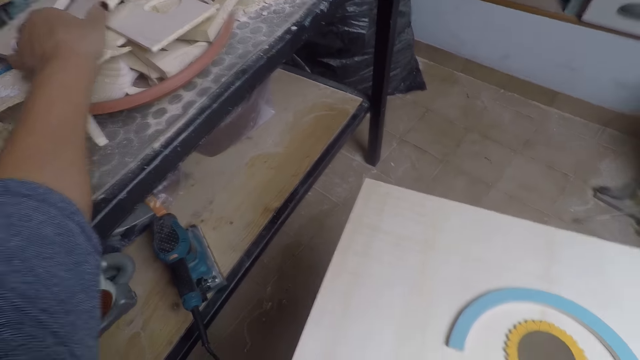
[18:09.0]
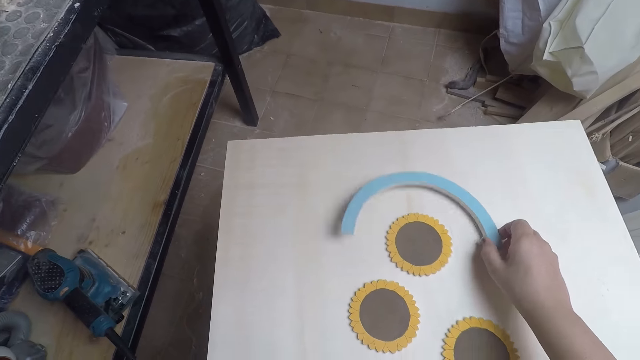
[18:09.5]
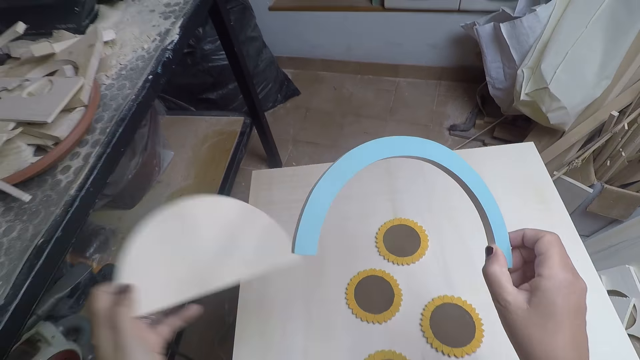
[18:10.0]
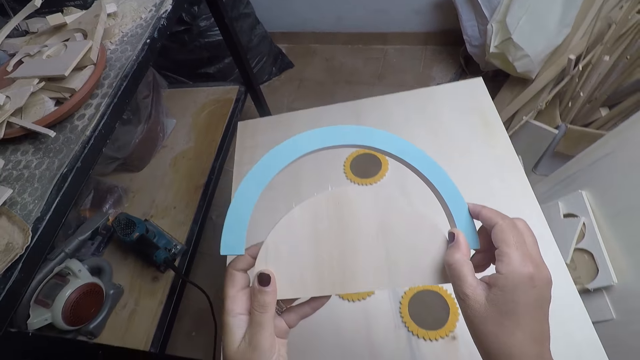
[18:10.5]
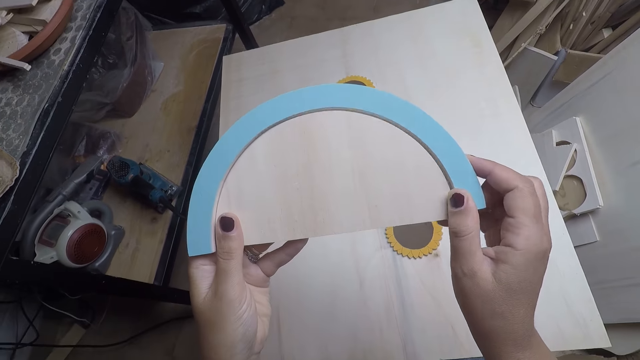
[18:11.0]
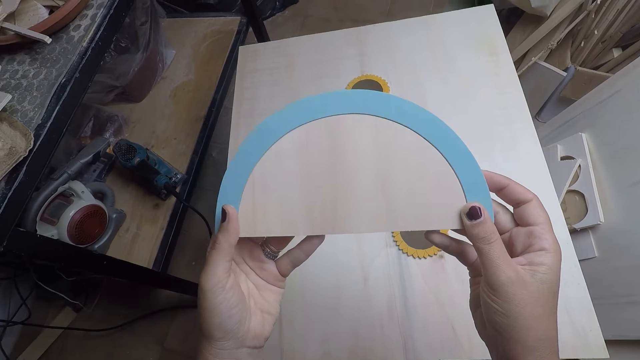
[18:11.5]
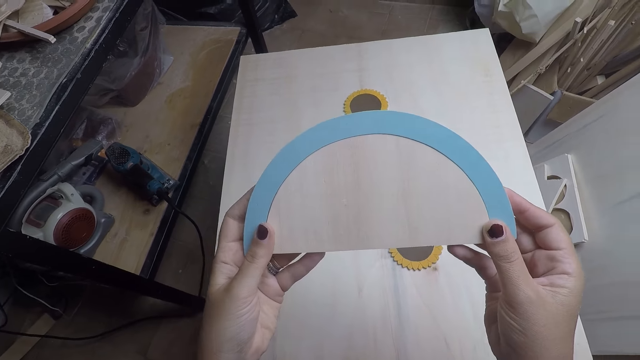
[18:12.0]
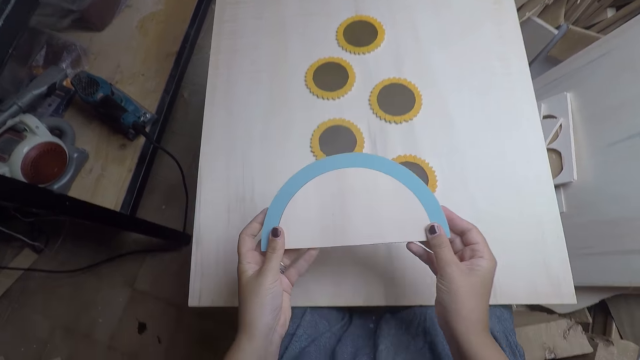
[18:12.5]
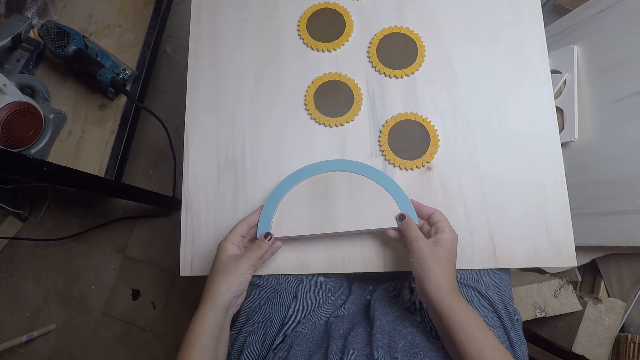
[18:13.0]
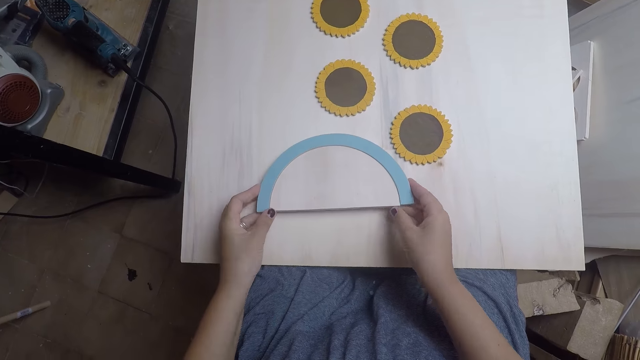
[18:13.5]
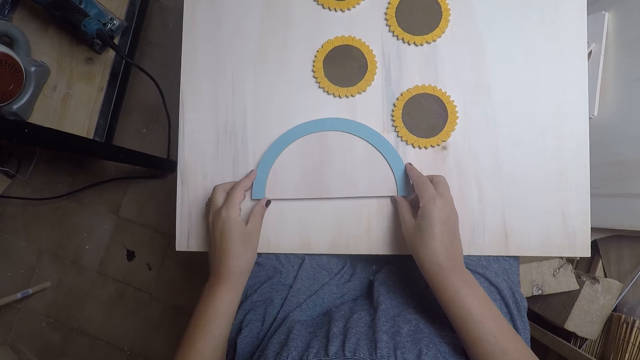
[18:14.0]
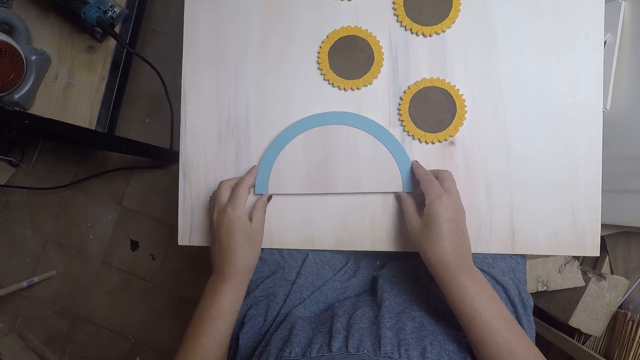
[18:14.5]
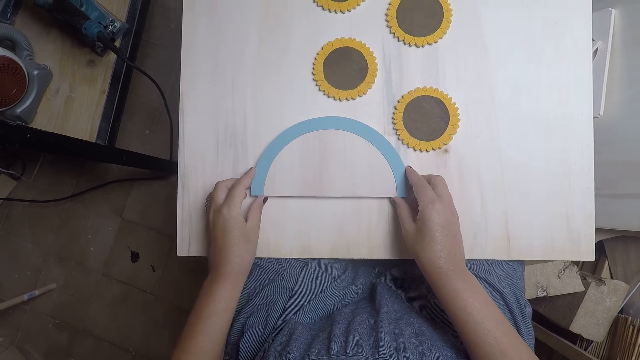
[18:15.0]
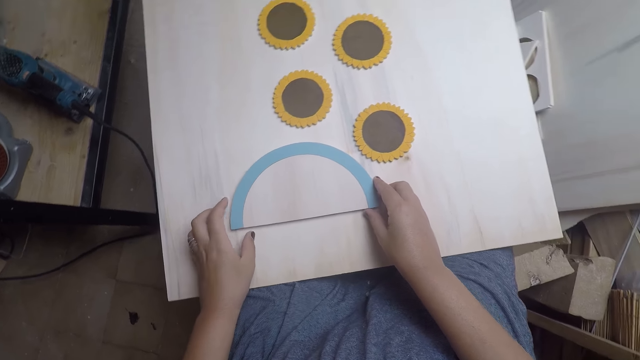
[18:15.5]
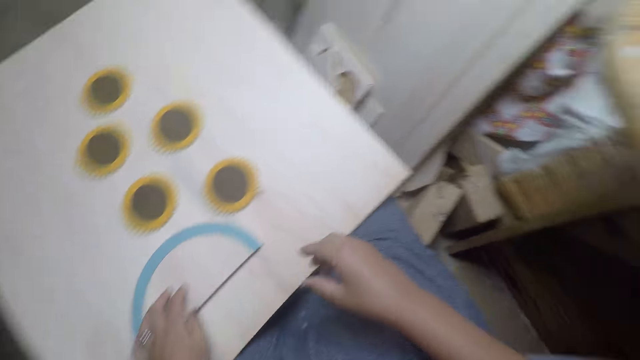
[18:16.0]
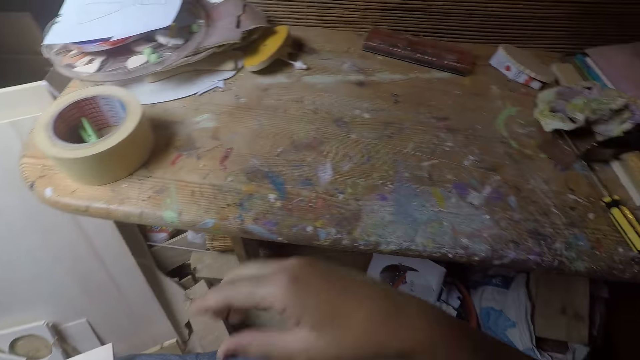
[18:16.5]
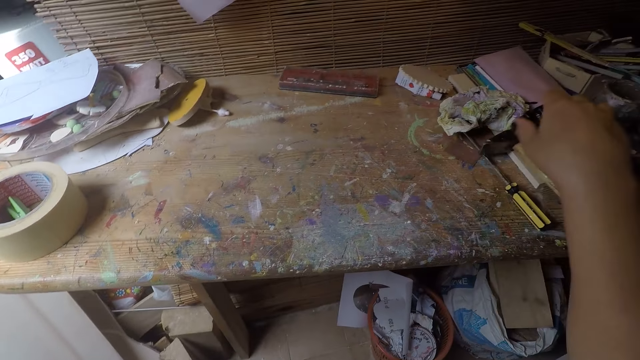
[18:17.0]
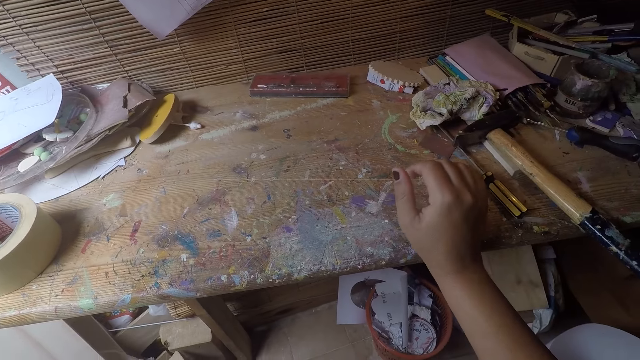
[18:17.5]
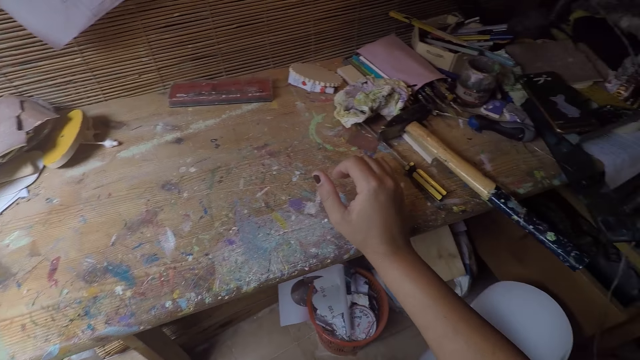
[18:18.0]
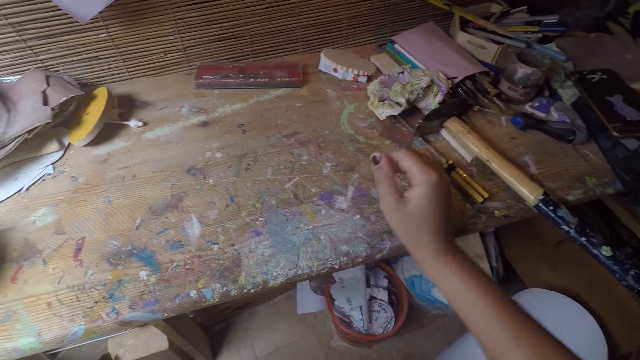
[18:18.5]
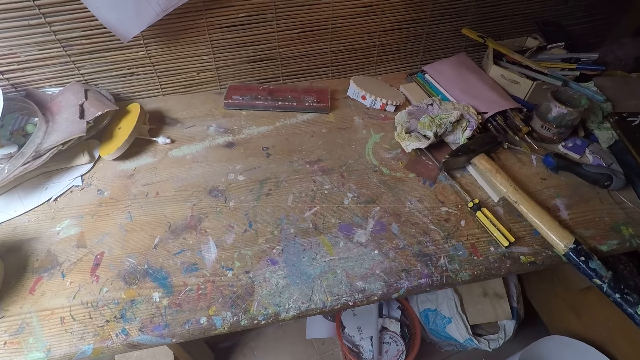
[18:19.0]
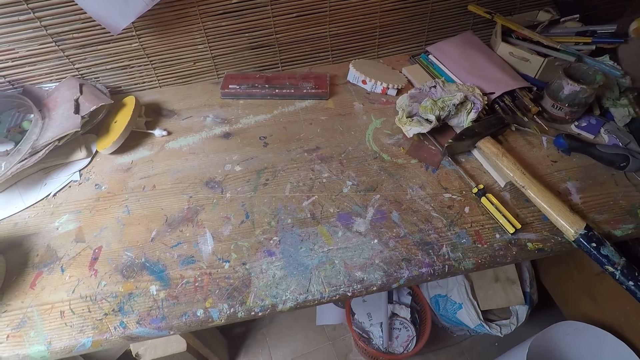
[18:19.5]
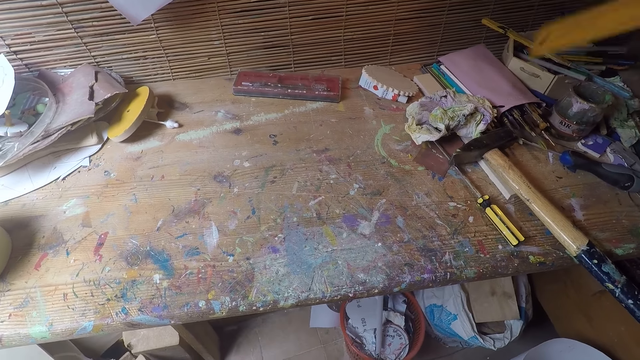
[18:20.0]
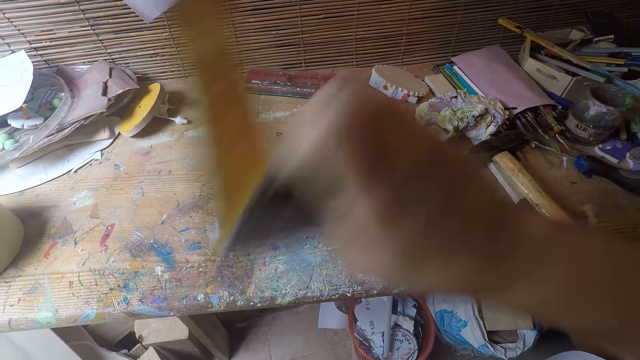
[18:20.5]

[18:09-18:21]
The camera wearer picks up the table coaster arc with her right hand. She holds a plywood with her left hand. She holds the plywood and table coaster arc with both hands. She fixes pieces of wood together. She drops the plywood and table coaster arc with both hands on the wood. She taps the table with her right hand. She stares at the table.

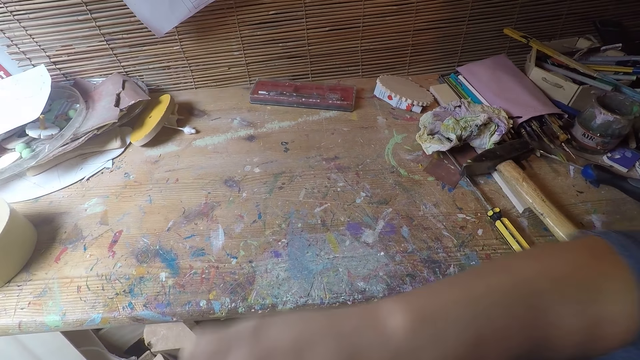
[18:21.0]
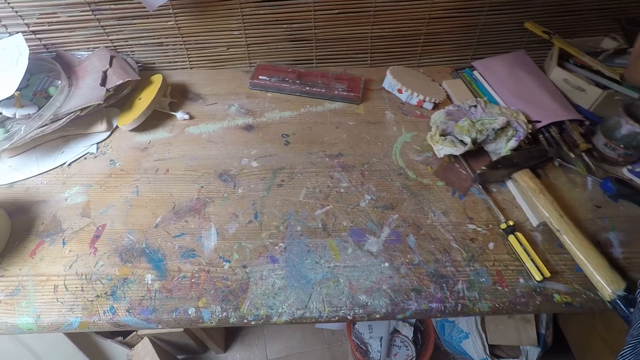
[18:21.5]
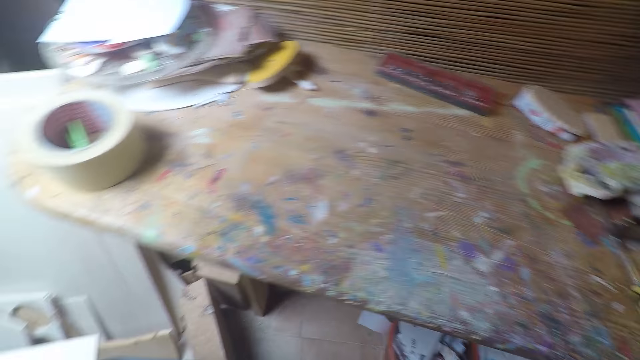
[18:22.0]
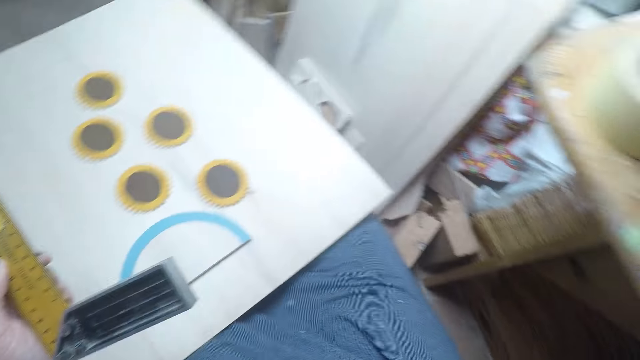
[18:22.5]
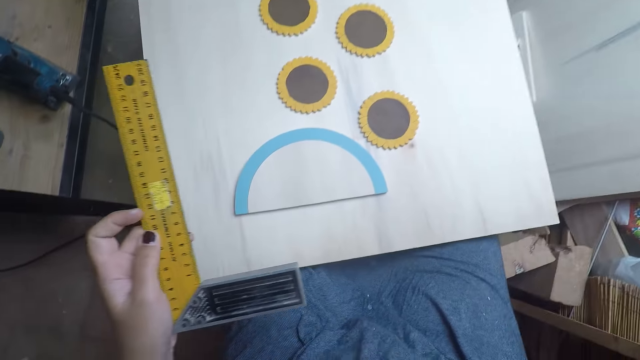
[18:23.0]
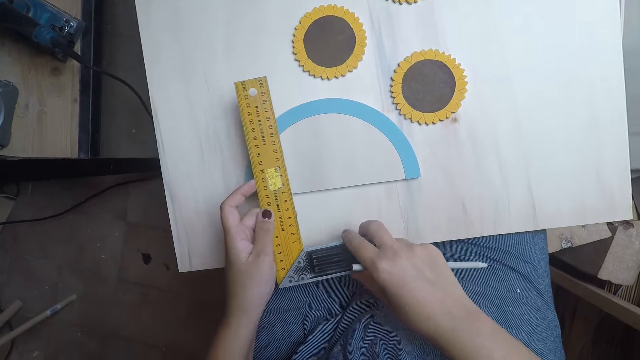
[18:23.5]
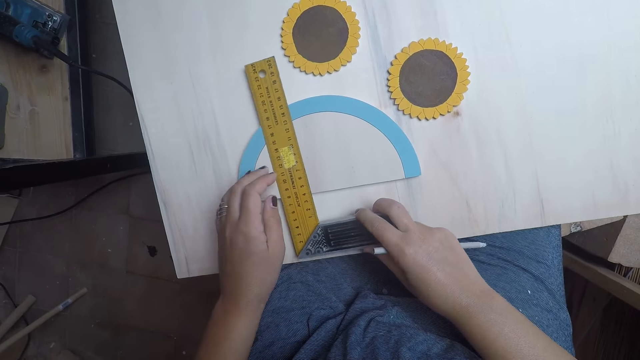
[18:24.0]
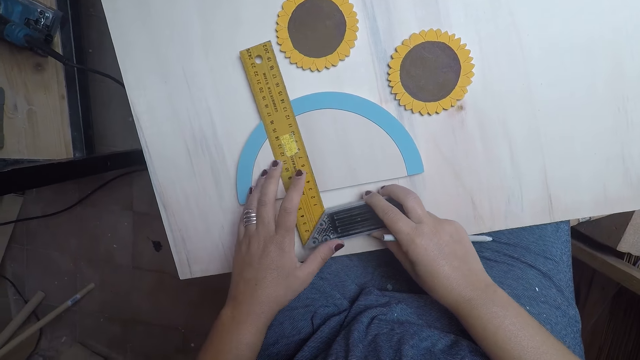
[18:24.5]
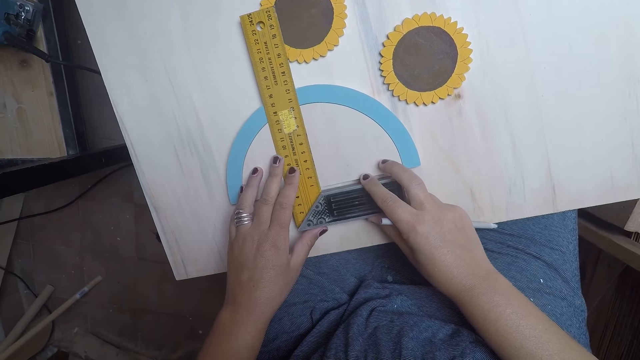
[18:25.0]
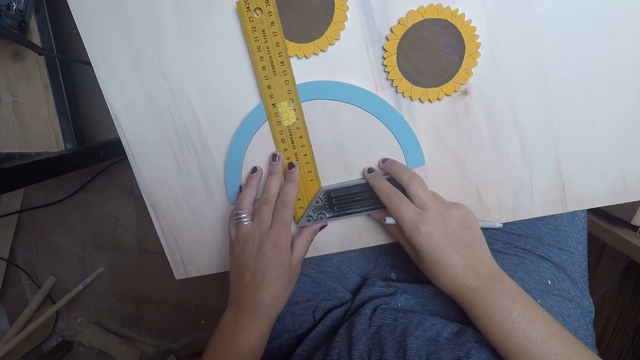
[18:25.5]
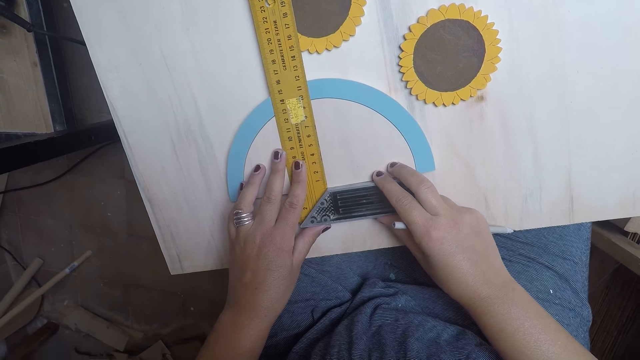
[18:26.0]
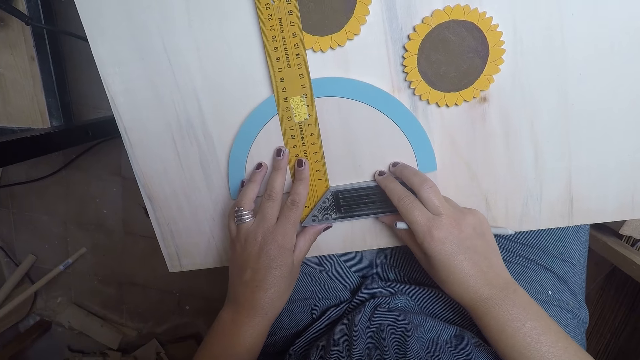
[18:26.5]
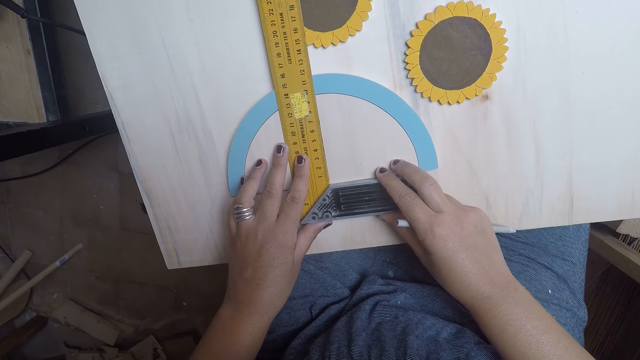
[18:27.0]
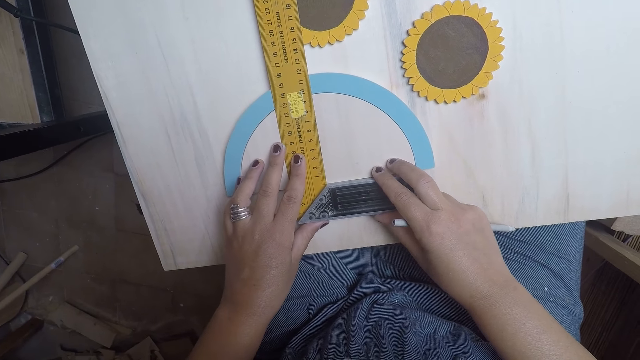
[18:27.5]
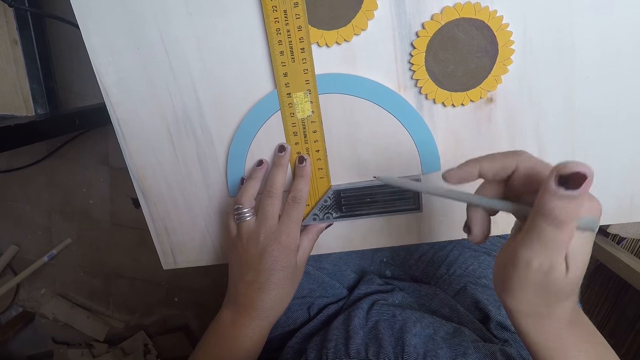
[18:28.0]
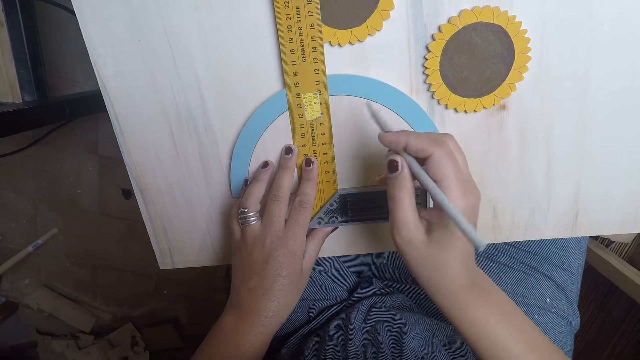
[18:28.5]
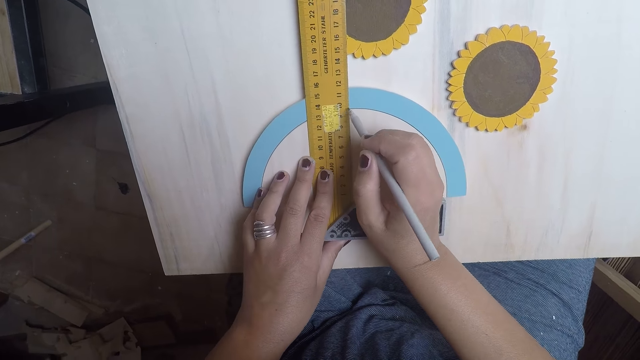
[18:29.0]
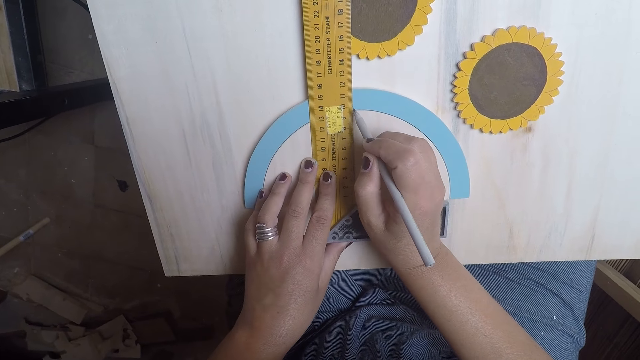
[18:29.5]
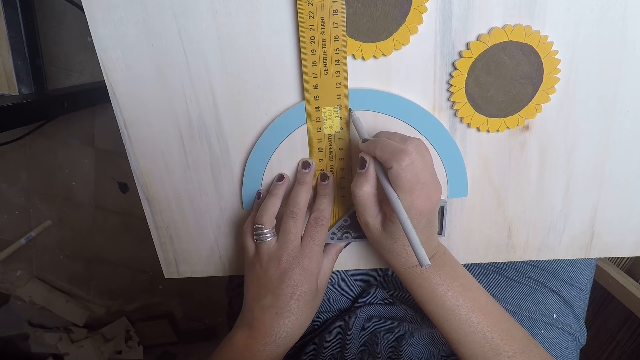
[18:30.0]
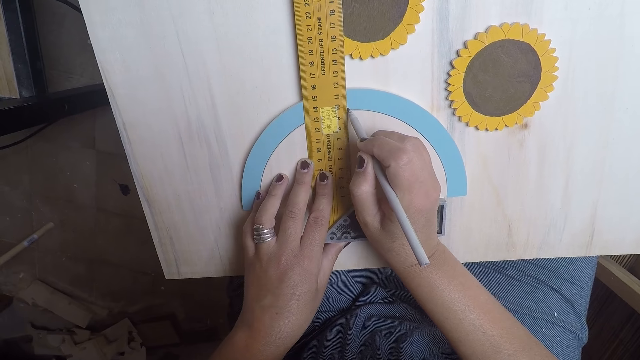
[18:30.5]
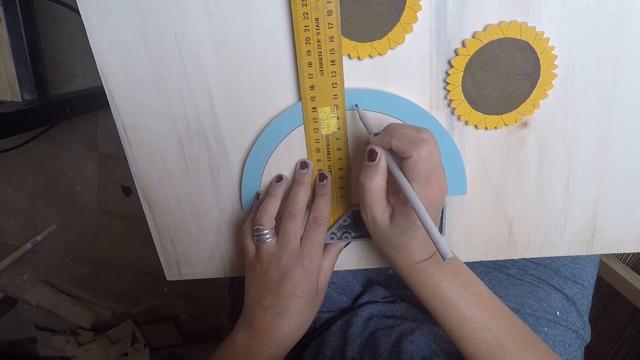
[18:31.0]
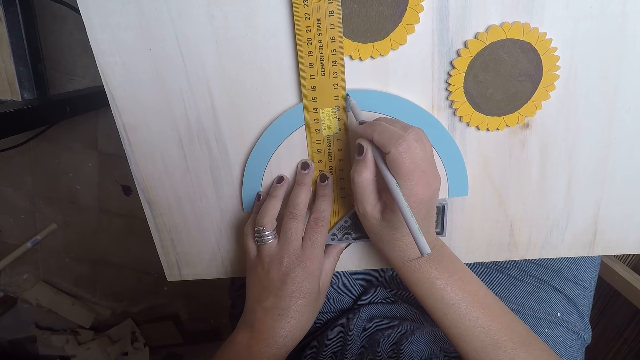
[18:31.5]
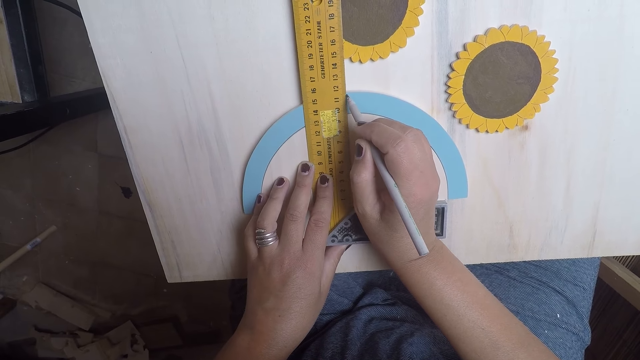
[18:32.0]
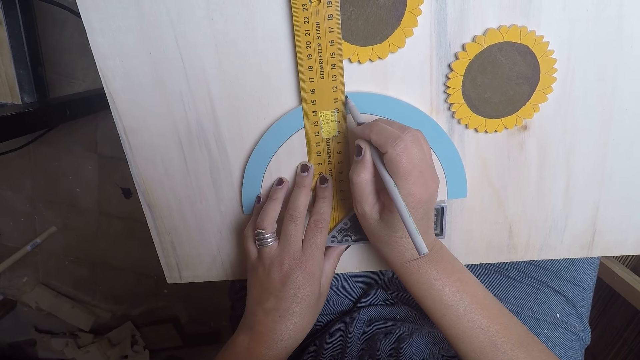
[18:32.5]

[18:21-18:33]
The camera wearer picks up the square meter or L square. She lowers the L square in her left hand. She sets the L square with both hands on the pieces of wood. She marks the pieces of wood with a pencil in her right hand.
